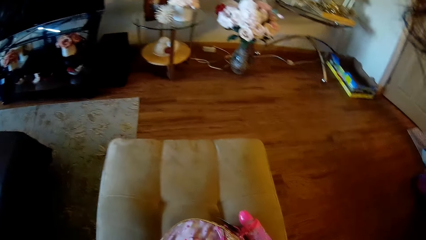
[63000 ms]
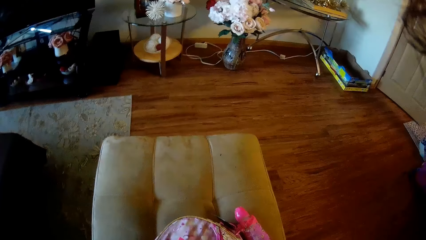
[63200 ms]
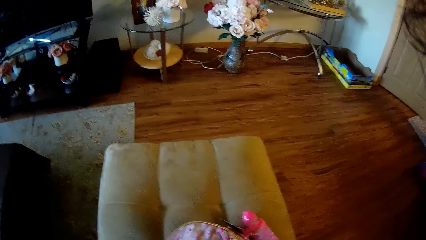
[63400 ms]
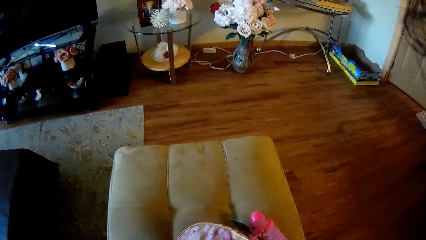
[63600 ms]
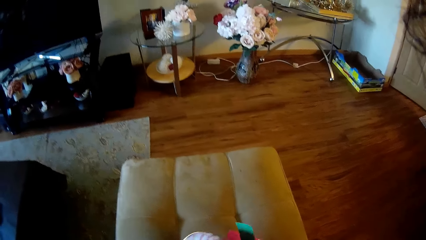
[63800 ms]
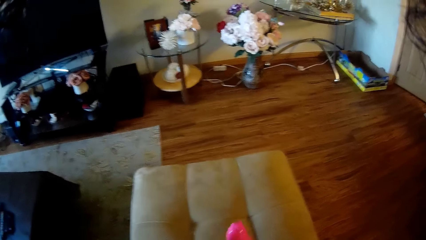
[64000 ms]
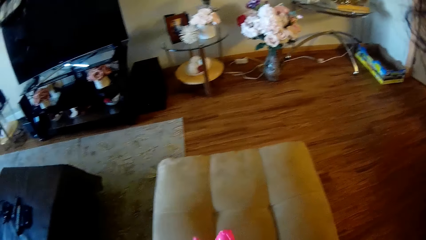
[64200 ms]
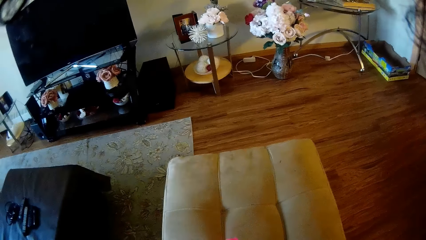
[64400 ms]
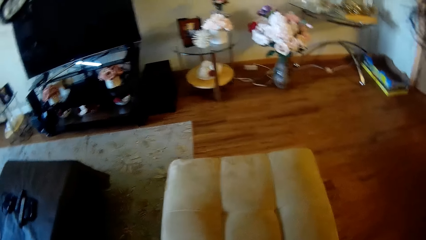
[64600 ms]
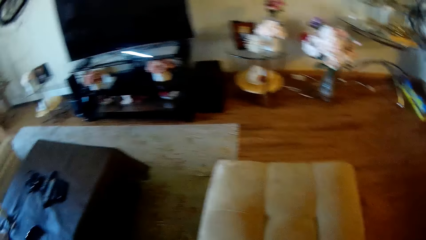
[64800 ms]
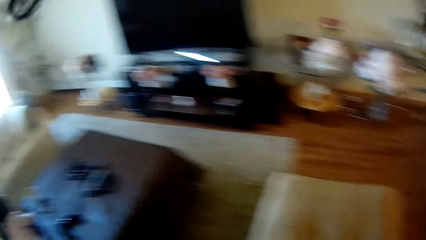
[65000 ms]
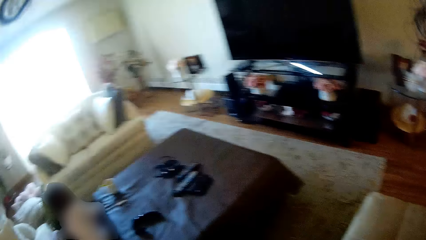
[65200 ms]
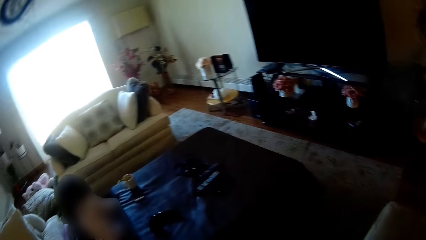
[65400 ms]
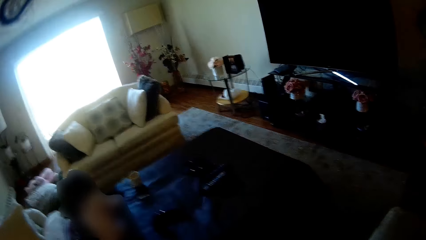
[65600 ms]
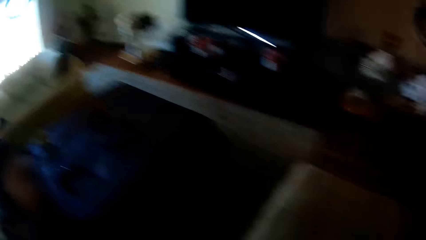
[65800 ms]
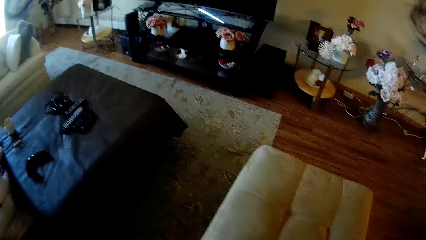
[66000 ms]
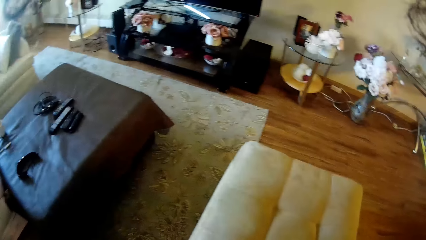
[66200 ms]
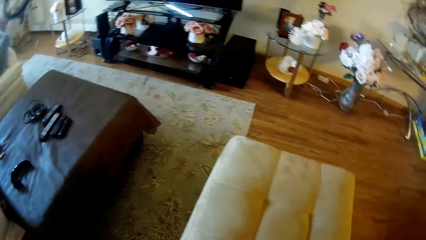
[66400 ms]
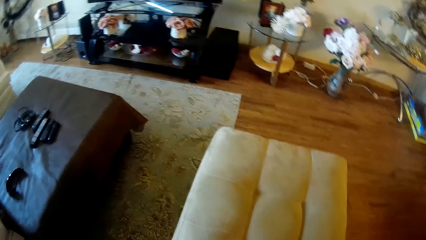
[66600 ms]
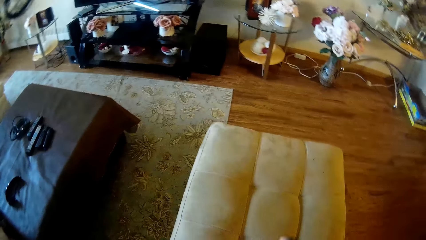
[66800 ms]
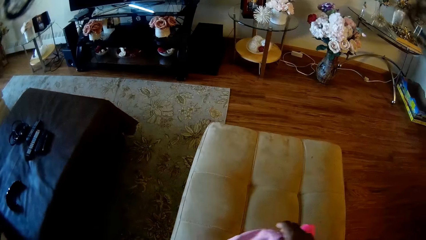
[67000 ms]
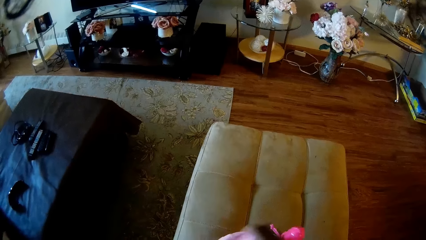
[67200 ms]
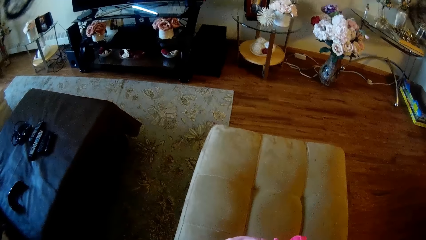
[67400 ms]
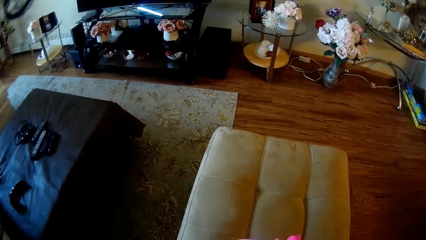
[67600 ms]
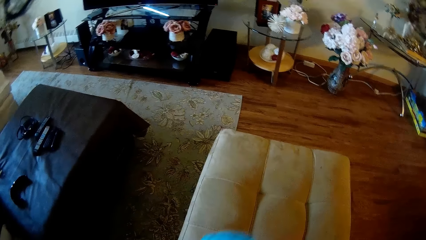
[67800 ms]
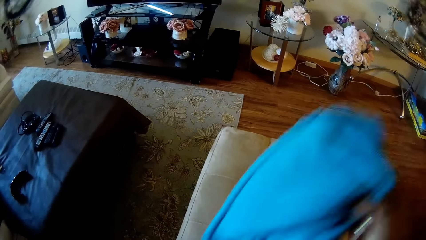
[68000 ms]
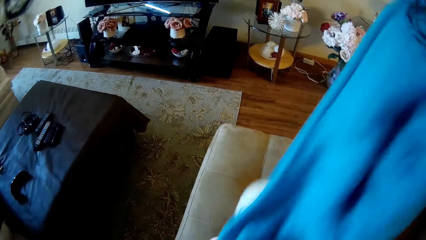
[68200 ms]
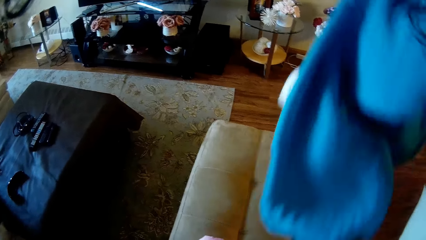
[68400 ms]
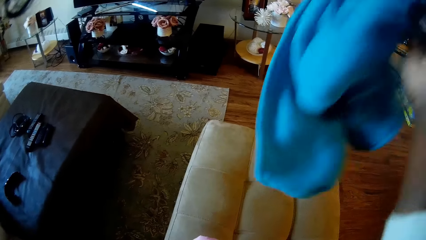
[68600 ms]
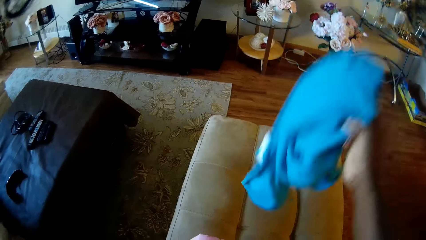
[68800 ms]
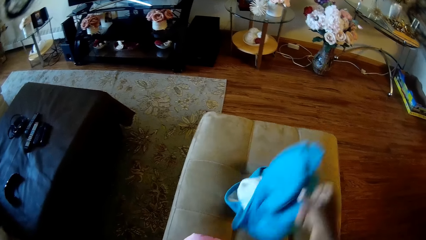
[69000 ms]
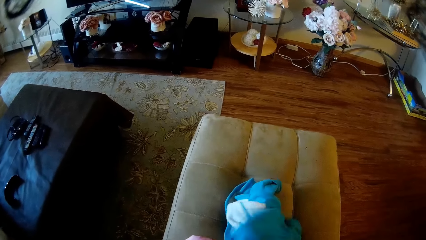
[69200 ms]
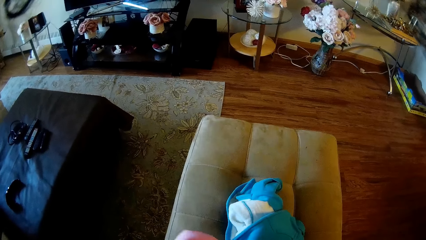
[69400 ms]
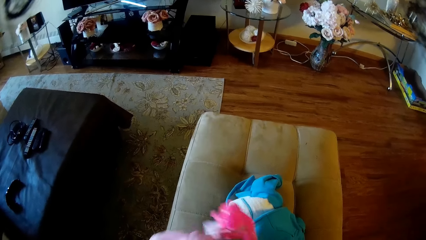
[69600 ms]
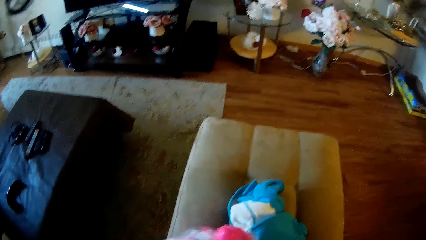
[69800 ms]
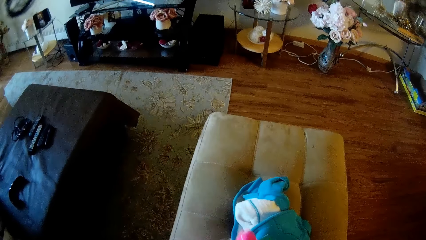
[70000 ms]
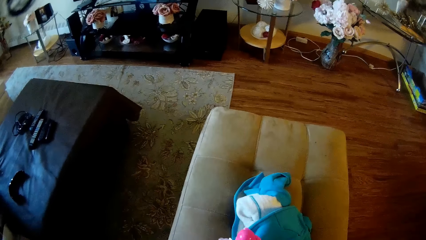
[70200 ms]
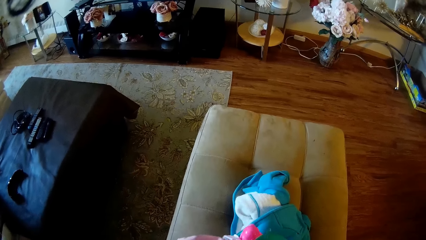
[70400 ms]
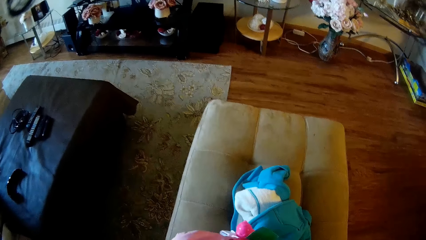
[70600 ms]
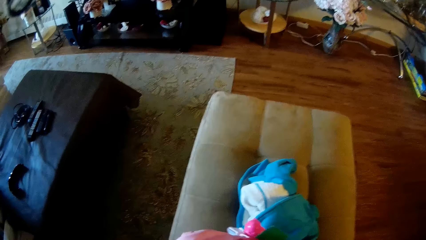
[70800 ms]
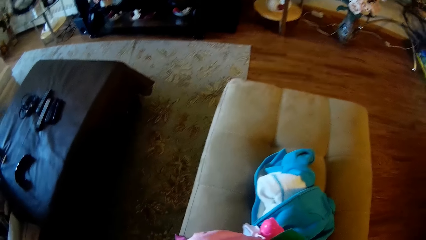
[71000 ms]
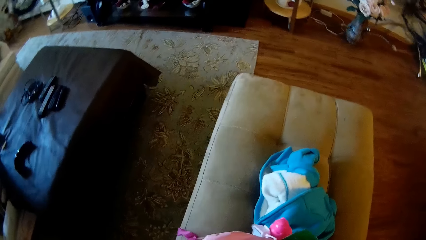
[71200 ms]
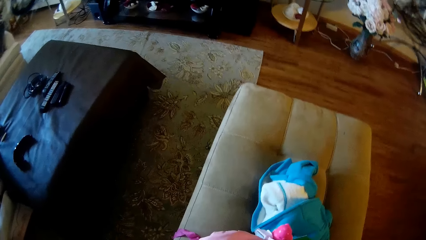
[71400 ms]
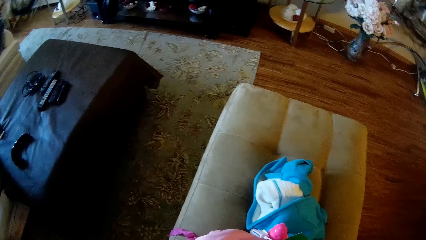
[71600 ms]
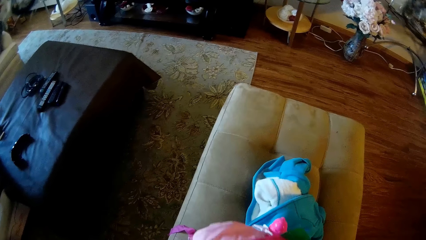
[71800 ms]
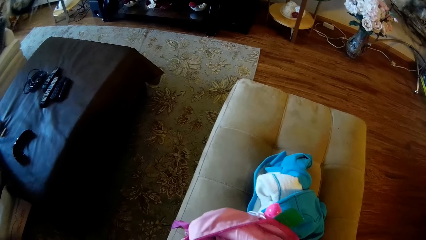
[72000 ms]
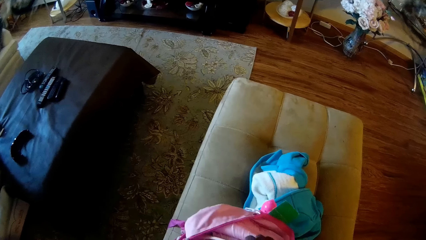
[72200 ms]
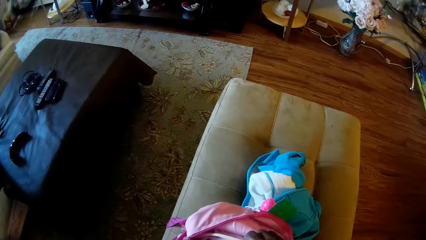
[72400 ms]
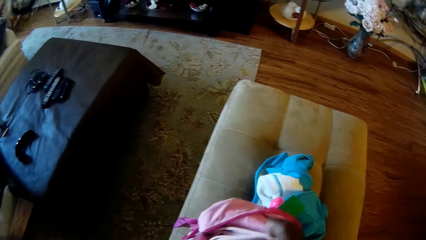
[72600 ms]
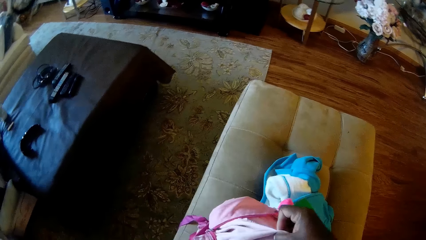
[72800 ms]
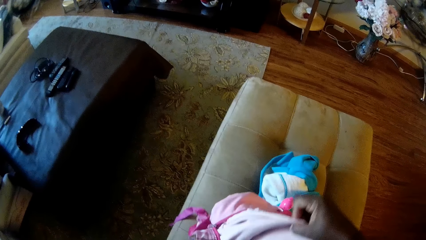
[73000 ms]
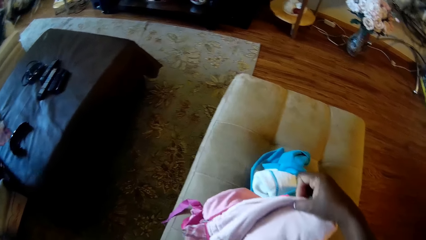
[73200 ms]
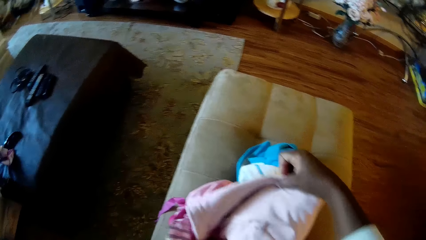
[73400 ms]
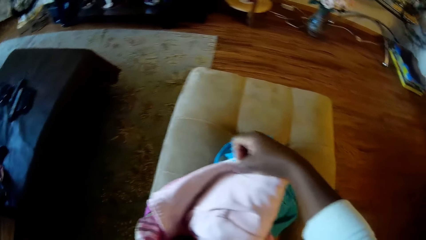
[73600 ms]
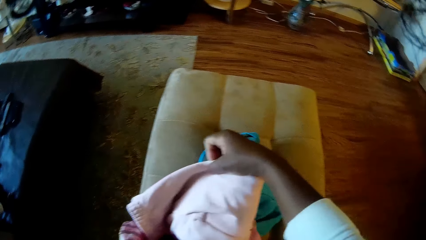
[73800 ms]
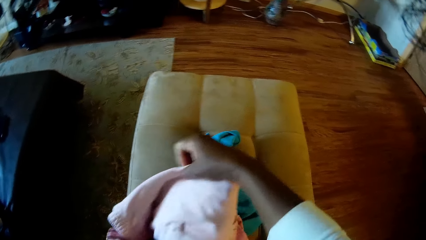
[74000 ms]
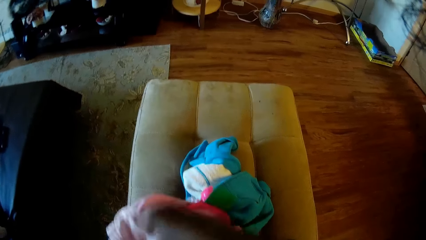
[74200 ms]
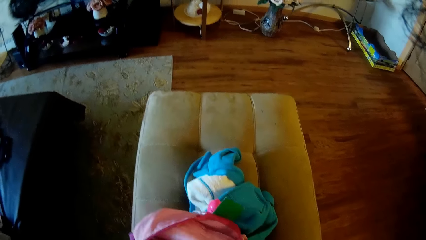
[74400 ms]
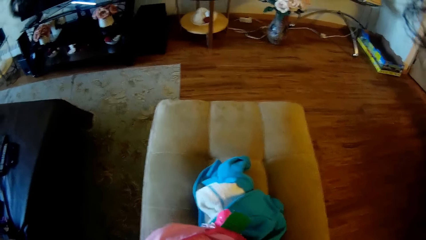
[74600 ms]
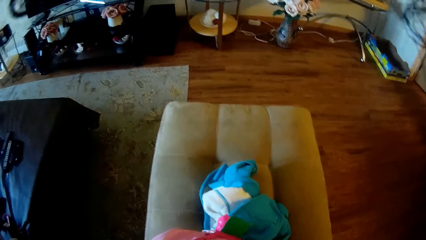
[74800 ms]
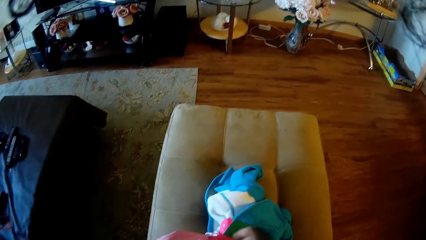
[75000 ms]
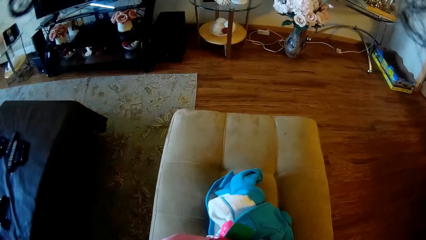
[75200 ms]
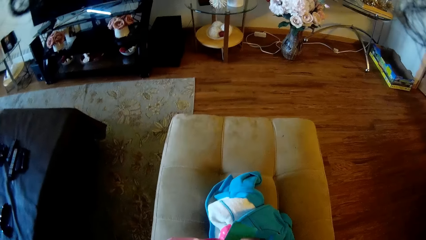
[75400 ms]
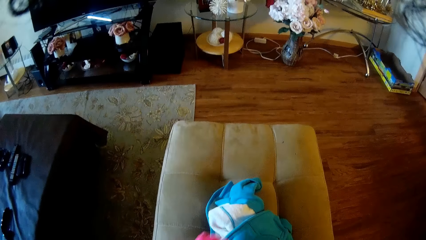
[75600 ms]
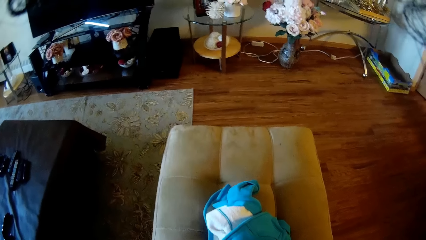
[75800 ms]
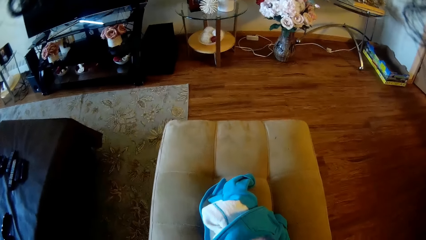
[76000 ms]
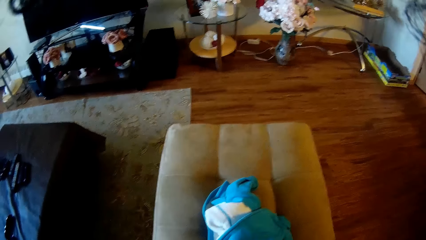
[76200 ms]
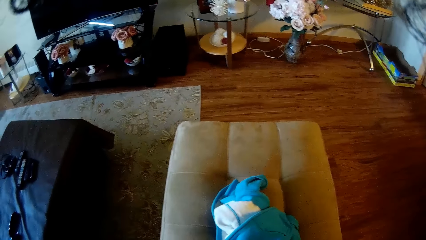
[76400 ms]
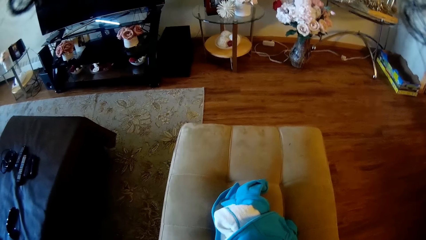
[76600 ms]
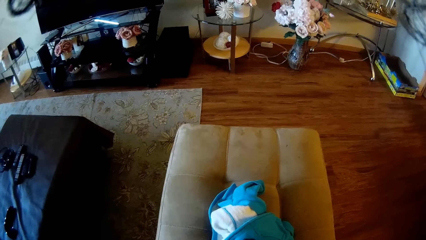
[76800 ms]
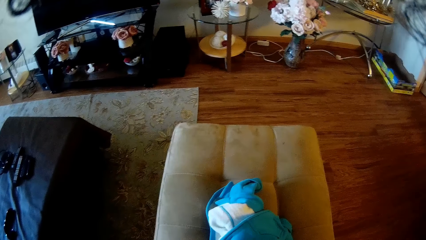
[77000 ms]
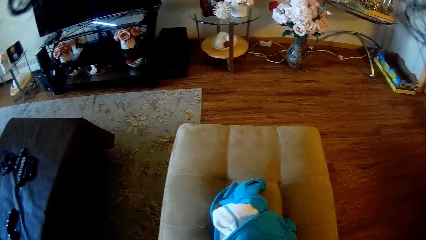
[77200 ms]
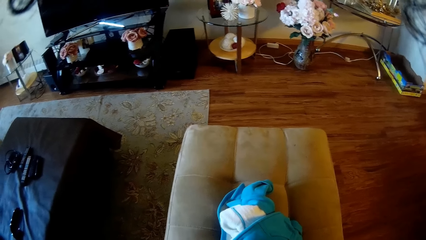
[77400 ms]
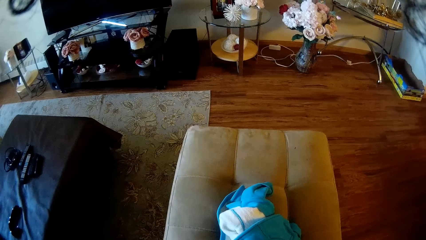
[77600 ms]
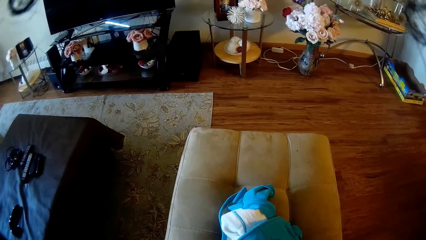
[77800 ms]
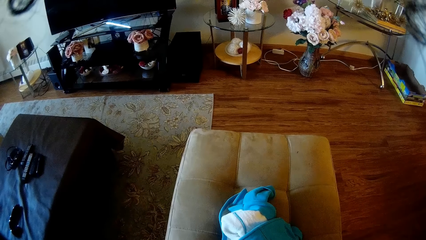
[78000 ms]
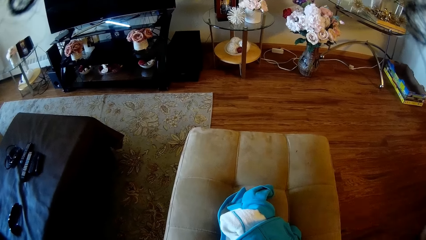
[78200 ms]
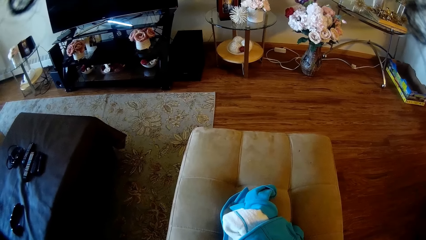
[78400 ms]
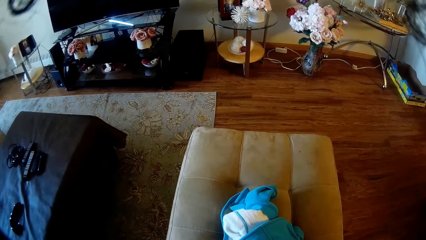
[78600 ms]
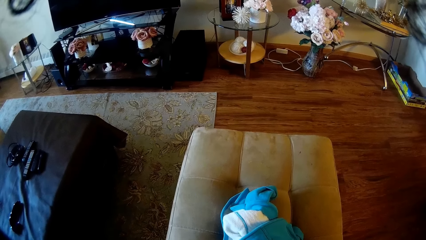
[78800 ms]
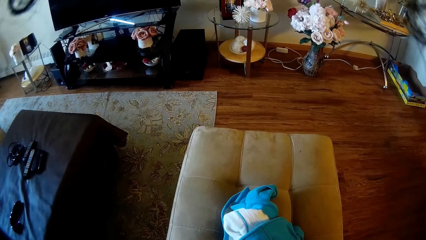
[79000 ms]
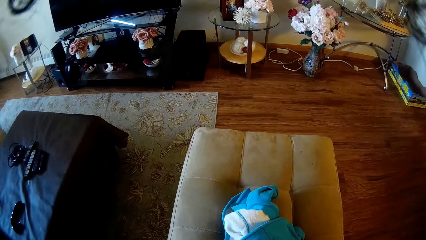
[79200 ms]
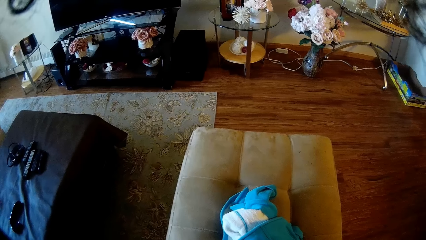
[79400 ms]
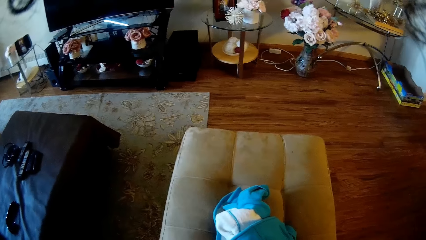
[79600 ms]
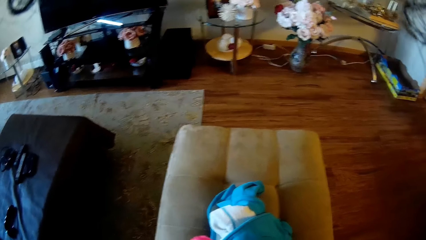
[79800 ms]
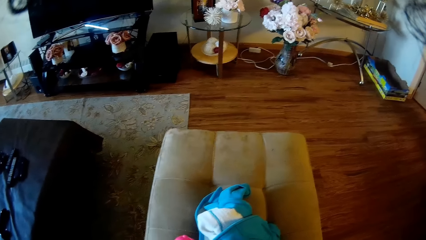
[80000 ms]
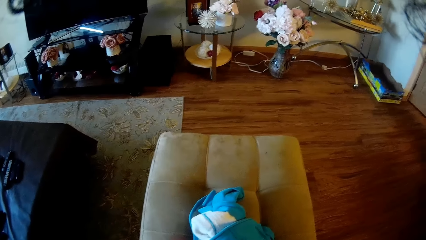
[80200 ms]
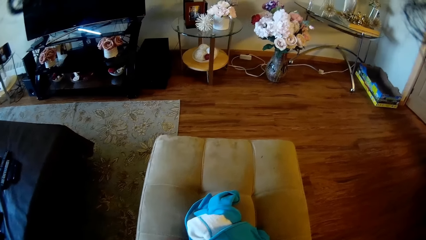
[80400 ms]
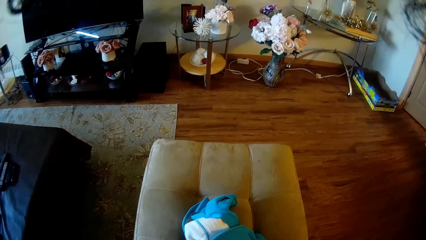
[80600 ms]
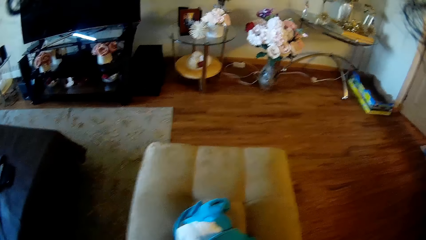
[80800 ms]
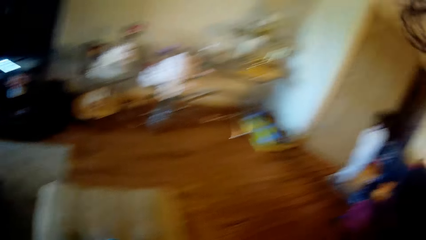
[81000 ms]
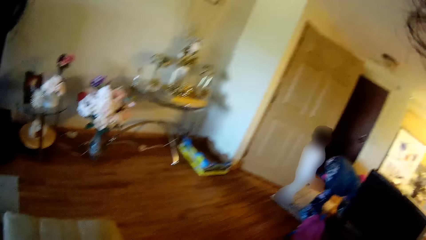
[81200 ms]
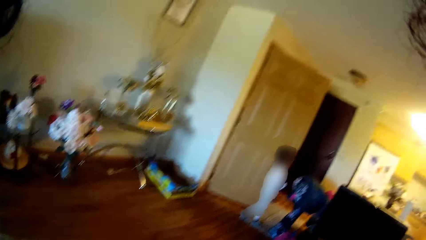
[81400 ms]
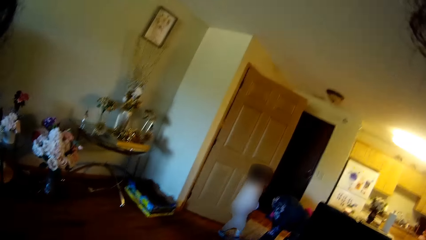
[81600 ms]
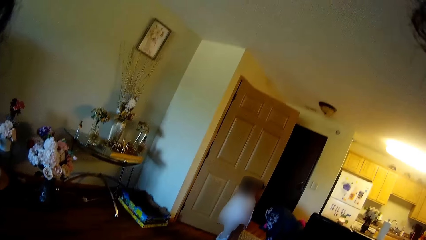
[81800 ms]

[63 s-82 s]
The camera wearer picks up a bag on a seat. She holds the bag with both hands. She brings out a cloth from the bag with her right hand. She drops the cloth on the seat with her right hand. She moves the cloth in the bag with her right hand. She interacts with a child and another child.
